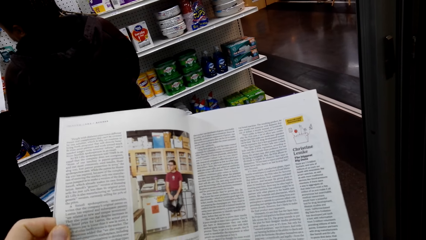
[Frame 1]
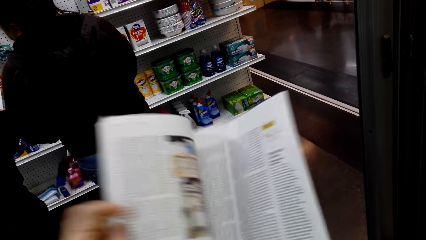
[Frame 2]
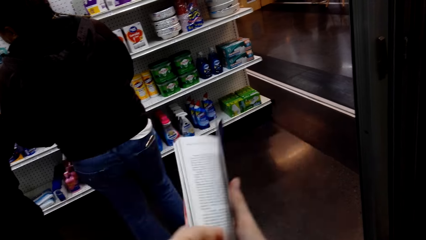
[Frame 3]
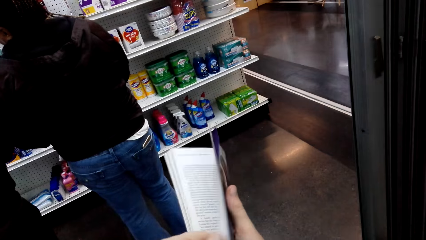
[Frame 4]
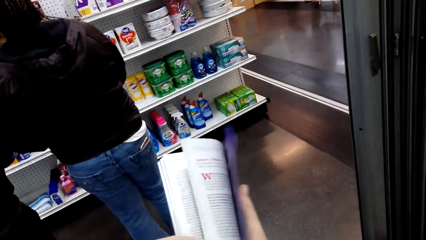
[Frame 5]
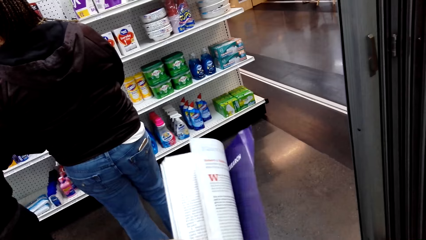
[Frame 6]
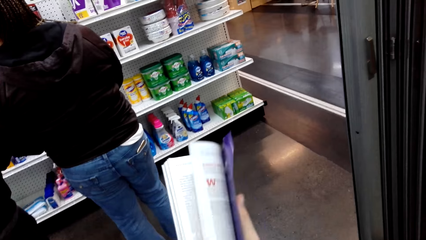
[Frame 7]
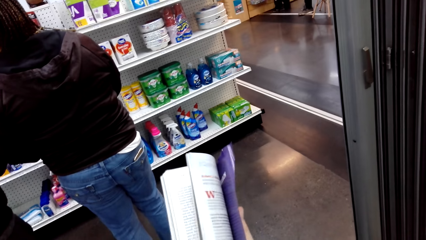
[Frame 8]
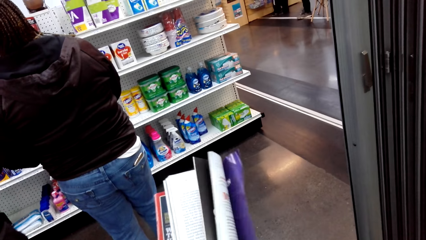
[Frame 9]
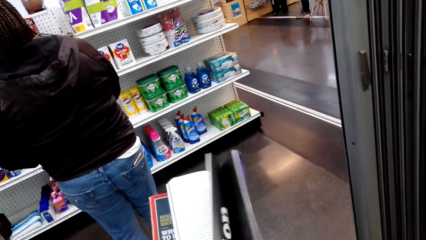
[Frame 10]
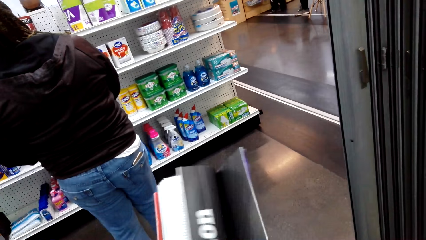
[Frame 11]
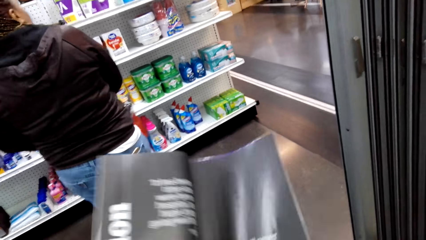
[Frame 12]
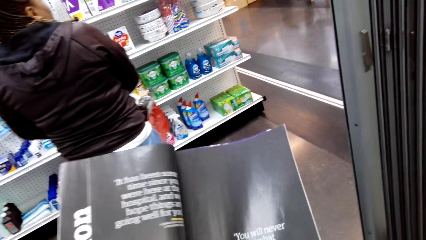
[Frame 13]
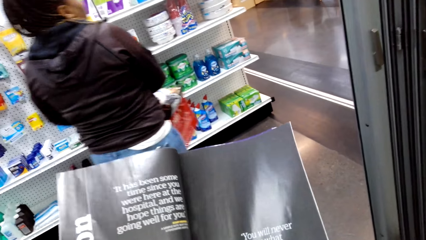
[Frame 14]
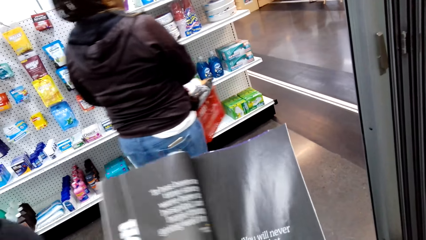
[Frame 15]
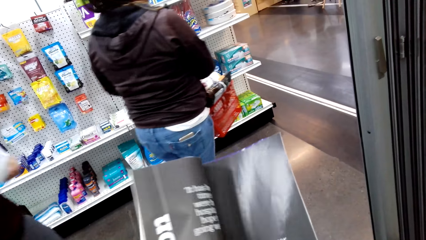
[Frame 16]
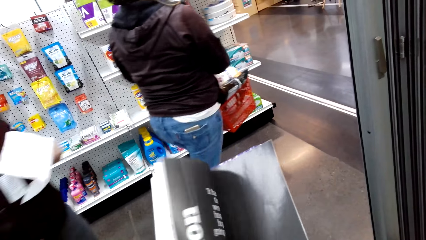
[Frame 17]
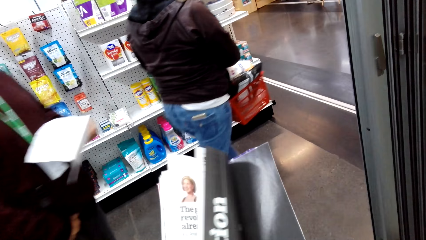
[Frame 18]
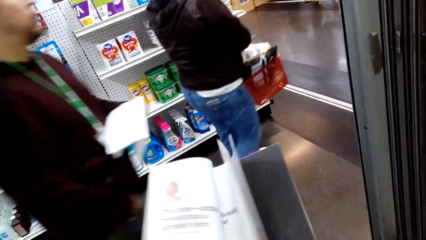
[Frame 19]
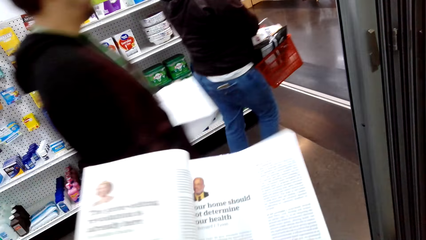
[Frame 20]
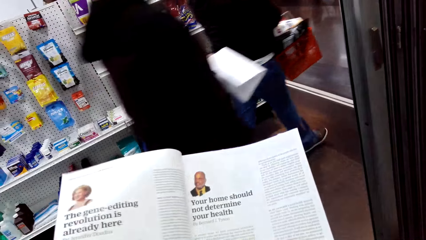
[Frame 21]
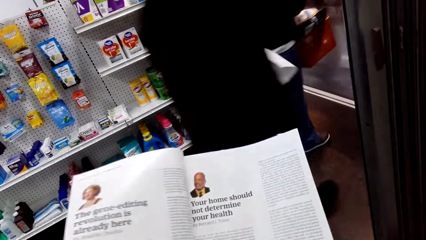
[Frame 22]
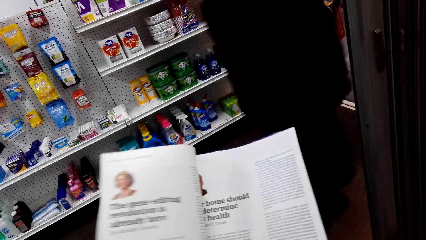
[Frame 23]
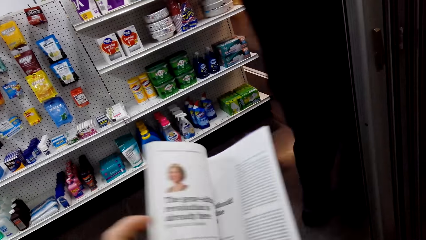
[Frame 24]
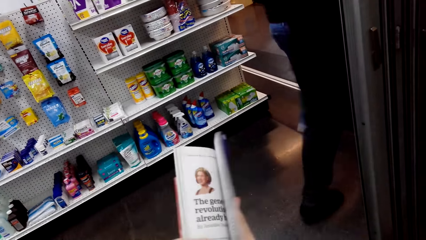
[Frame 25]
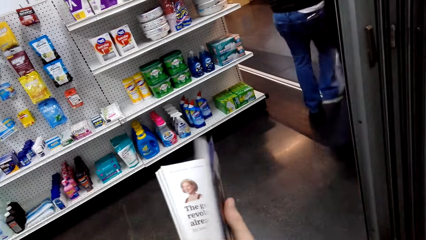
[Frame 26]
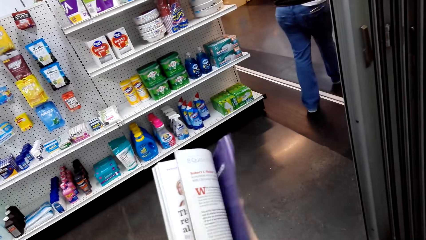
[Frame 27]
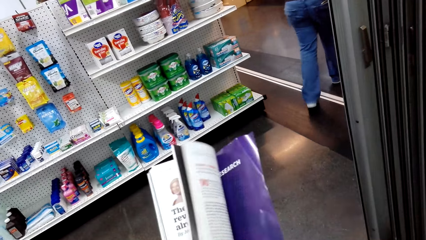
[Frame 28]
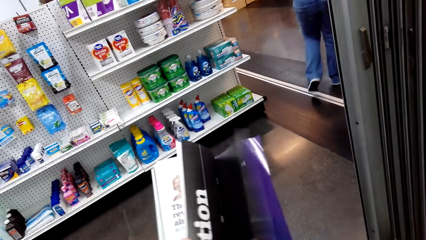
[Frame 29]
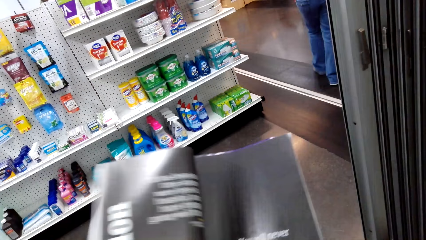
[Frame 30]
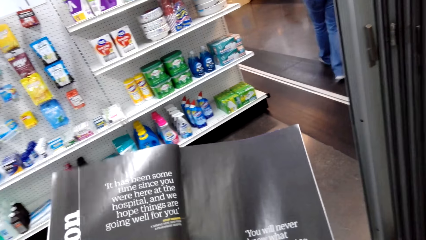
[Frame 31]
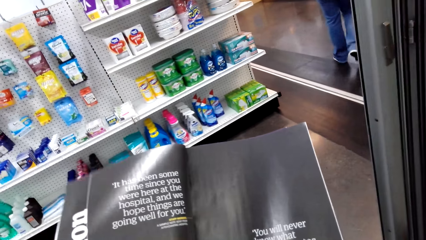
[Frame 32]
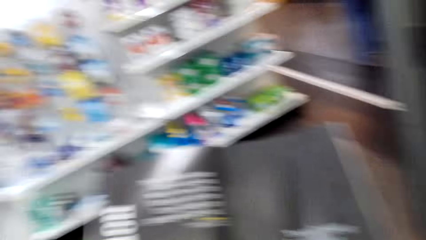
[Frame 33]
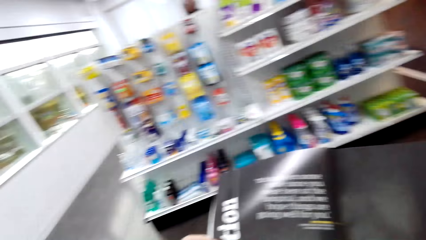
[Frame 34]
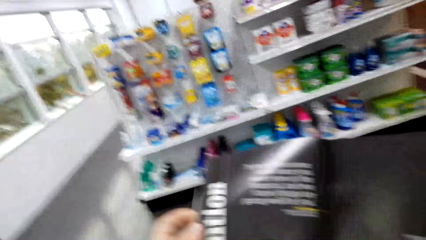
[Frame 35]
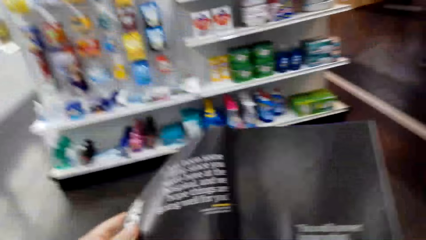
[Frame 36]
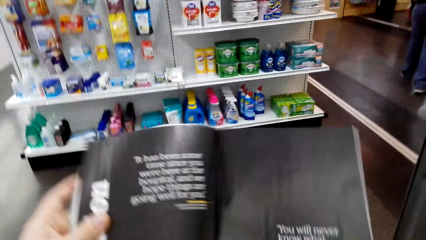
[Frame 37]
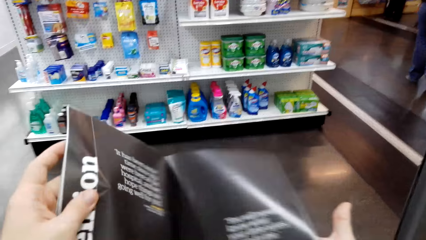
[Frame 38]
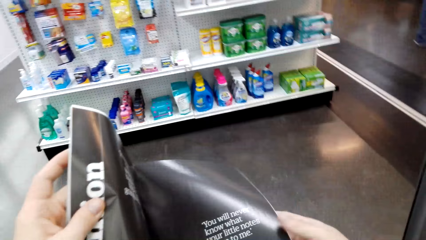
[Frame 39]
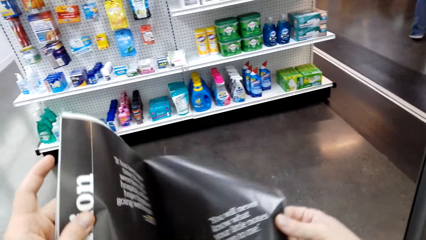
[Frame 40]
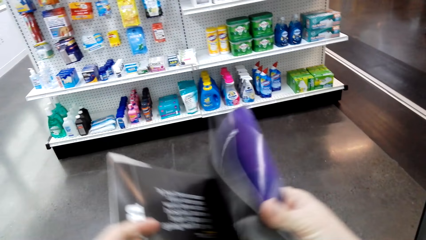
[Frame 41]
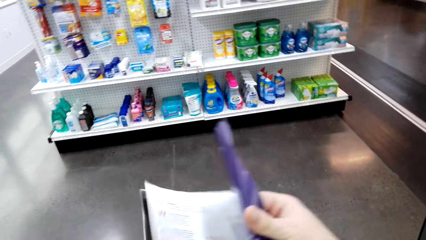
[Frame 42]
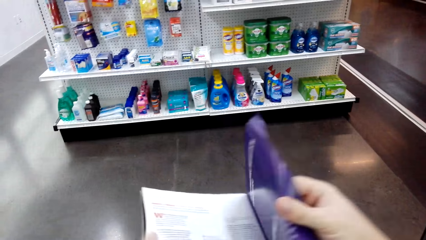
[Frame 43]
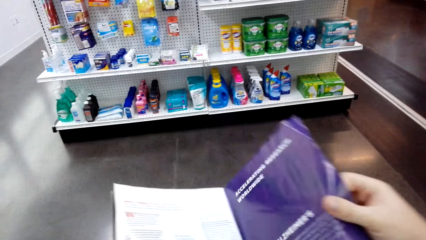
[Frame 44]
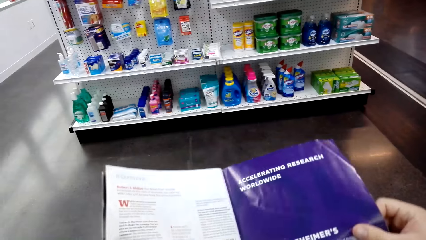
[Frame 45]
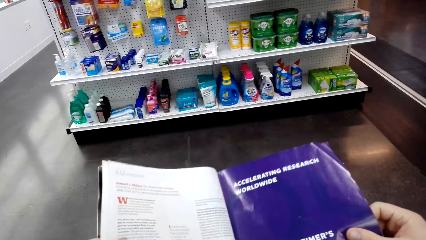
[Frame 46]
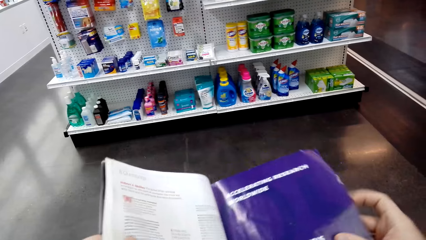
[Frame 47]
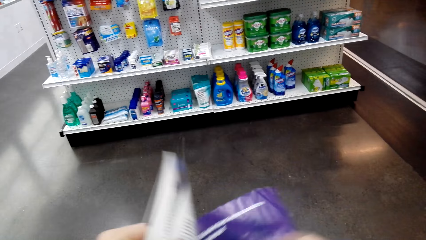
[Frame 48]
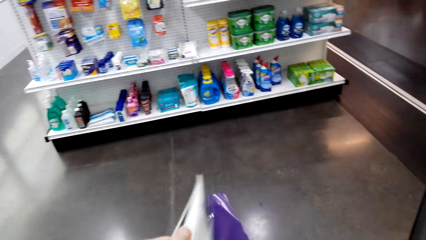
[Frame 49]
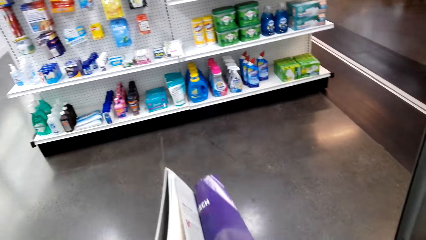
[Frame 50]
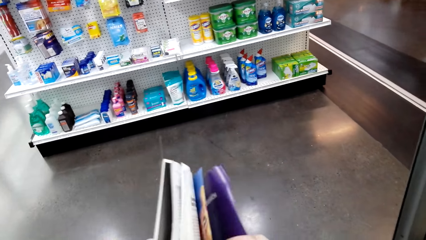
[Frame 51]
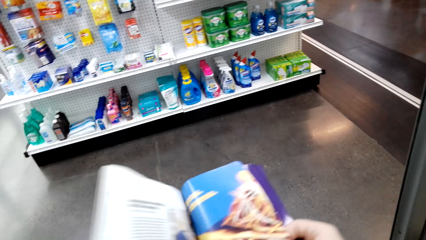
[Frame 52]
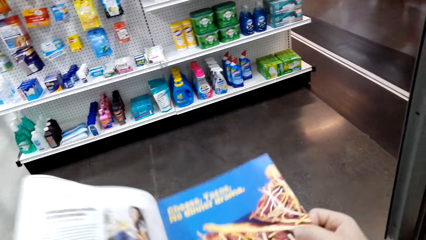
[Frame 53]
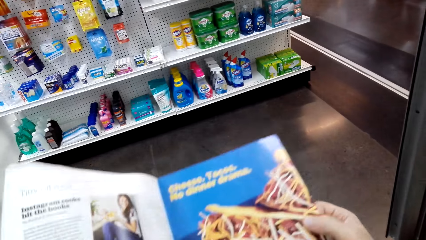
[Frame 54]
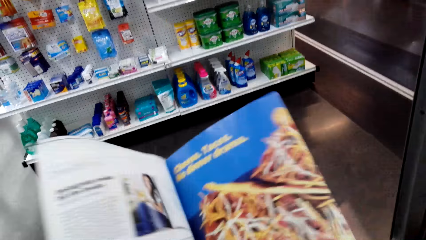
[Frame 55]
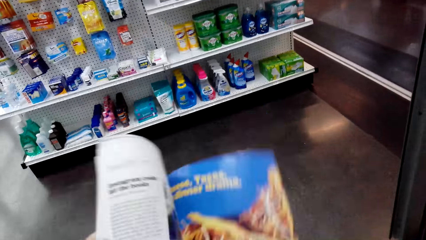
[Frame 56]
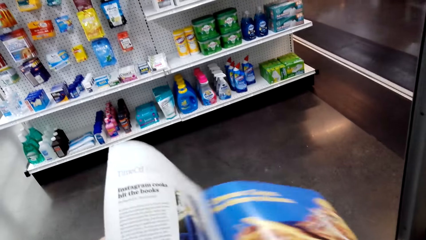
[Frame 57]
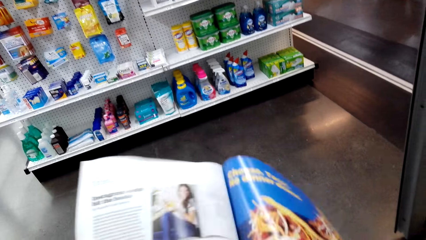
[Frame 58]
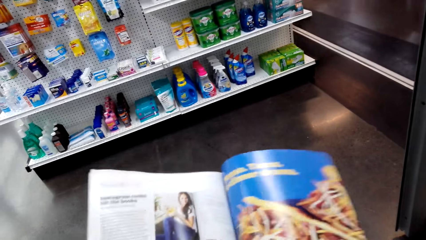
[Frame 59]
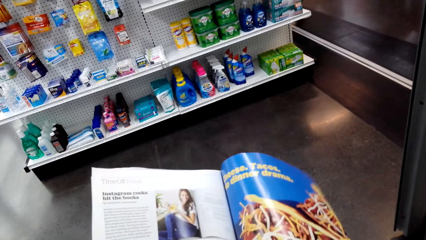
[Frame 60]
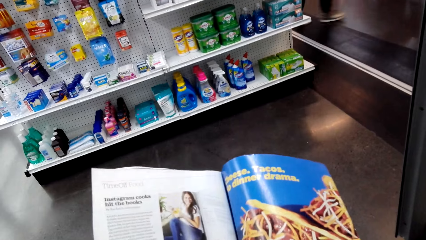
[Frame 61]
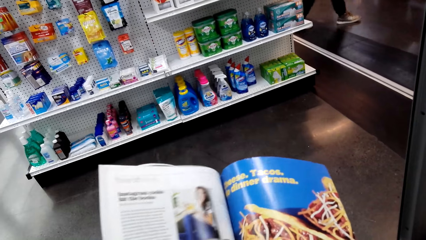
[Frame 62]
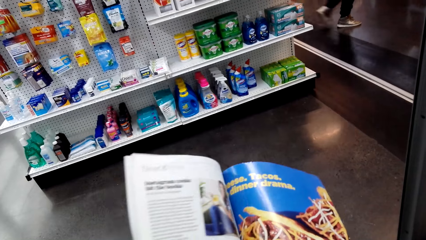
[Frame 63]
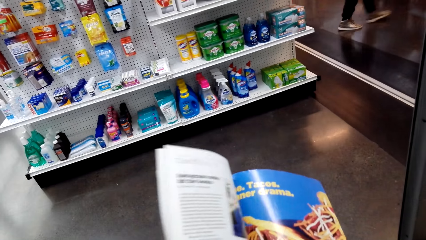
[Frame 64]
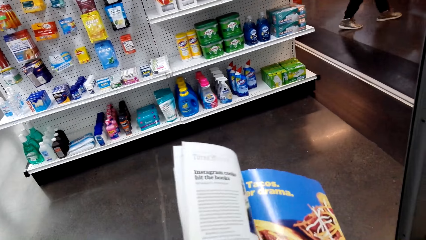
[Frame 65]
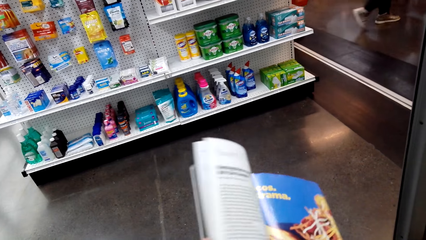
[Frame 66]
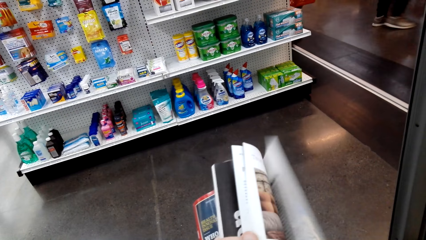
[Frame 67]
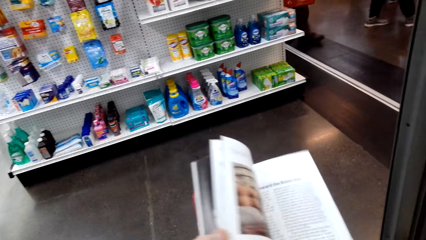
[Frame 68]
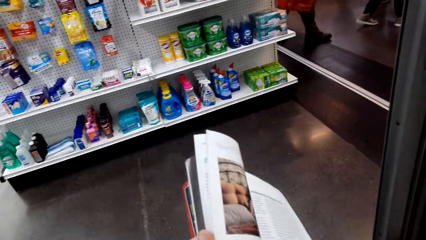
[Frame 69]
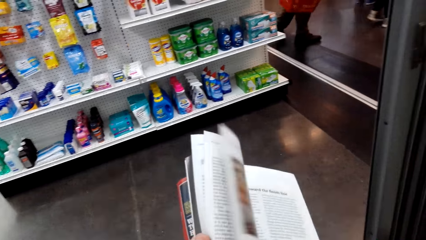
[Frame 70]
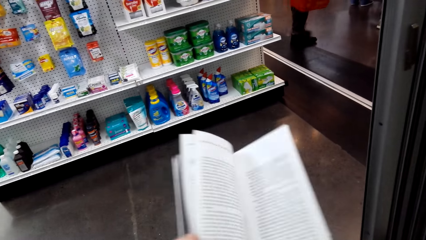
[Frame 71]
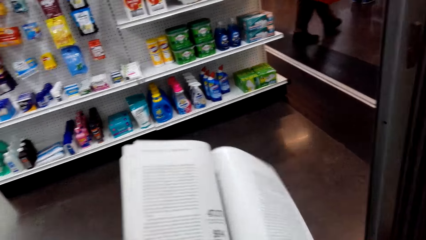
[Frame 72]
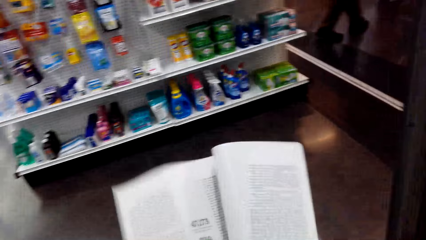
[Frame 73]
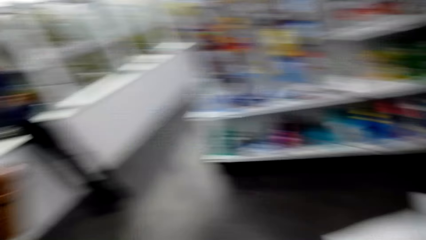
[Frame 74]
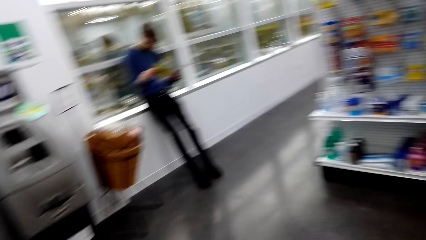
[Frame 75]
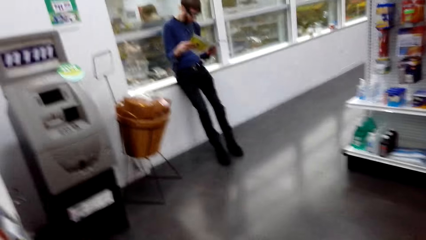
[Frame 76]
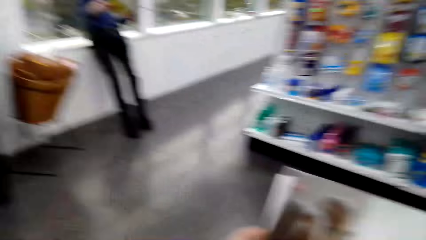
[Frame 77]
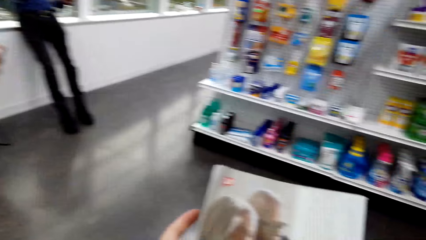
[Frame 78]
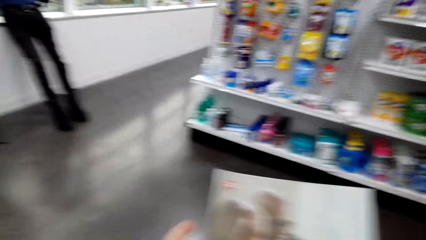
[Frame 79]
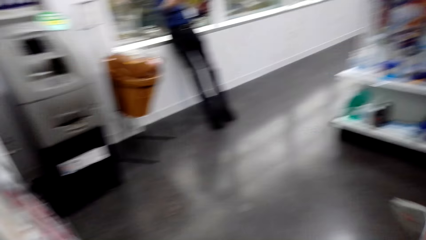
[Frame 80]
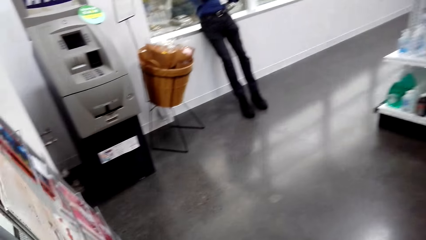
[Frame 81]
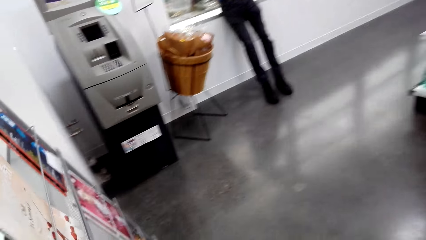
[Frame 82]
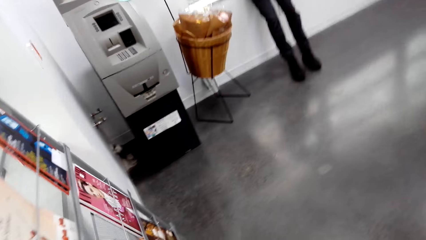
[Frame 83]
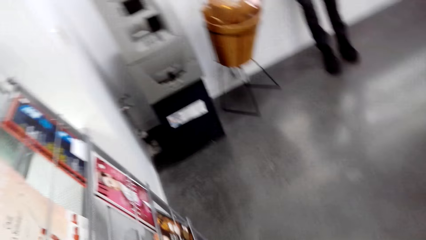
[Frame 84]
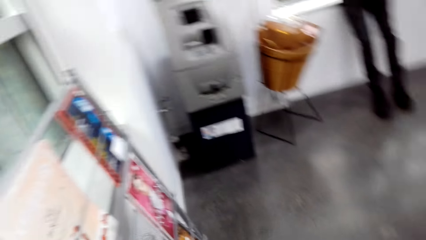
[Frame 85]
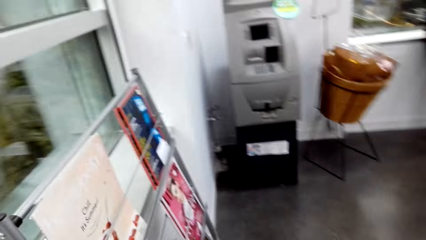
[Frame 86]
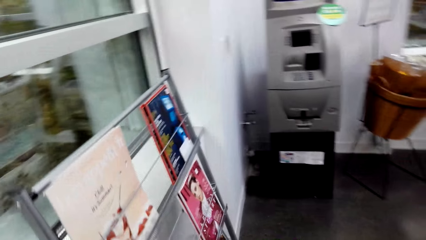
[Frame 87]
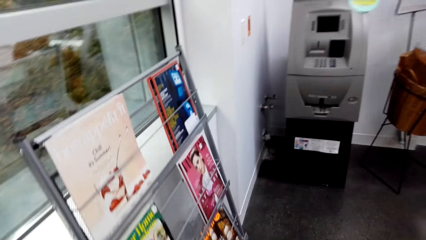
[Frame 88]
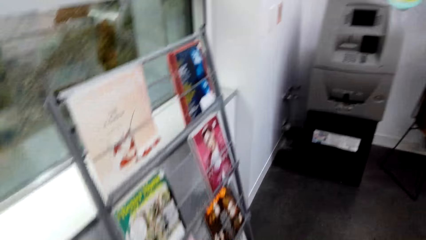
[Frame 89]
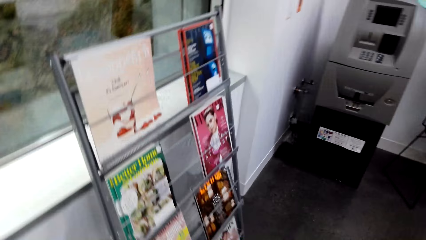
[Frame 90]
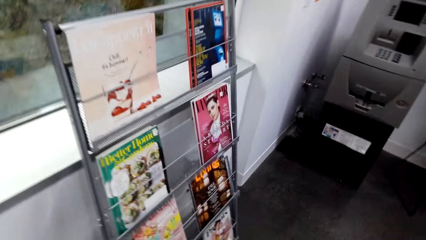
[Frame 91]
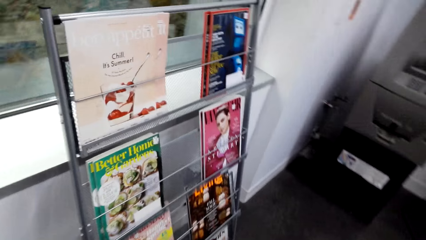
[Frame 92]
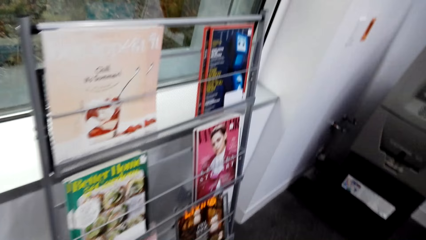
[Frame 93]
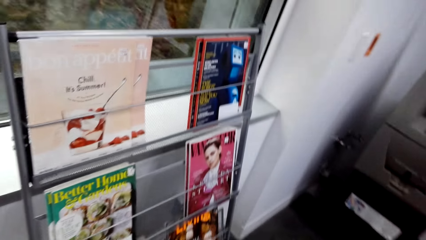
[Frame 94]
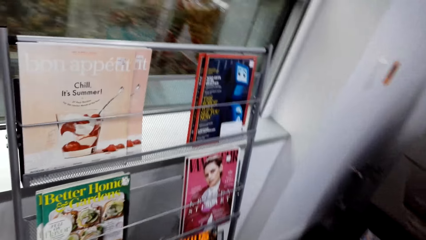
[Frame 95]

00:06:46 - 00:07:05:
The camera wearer opens a page of a booklet. They look around. They walk around.
